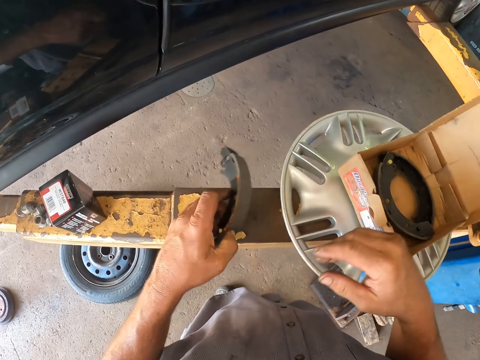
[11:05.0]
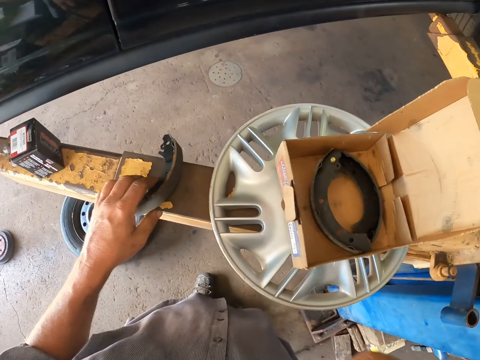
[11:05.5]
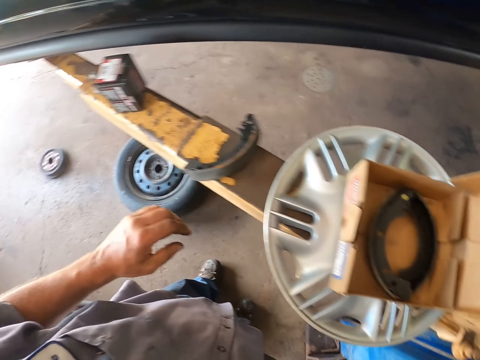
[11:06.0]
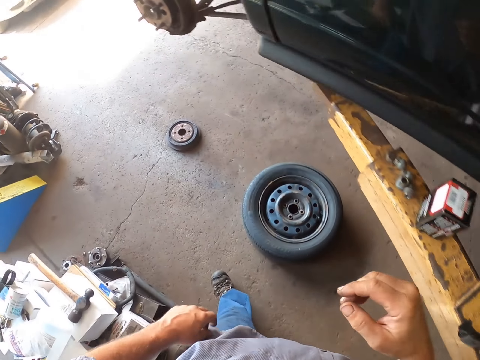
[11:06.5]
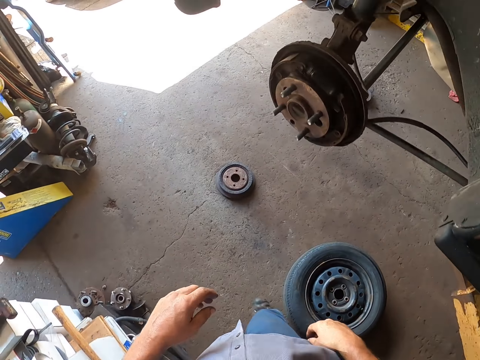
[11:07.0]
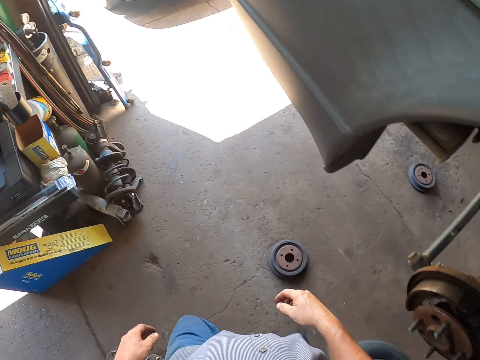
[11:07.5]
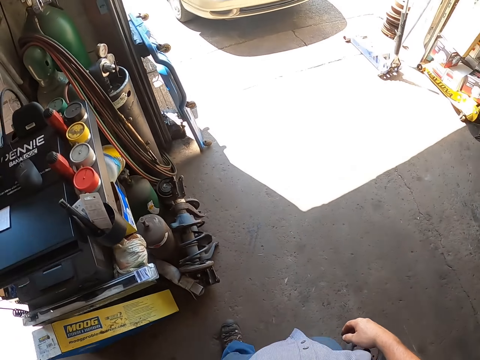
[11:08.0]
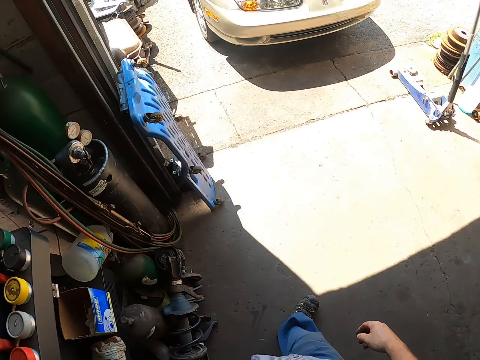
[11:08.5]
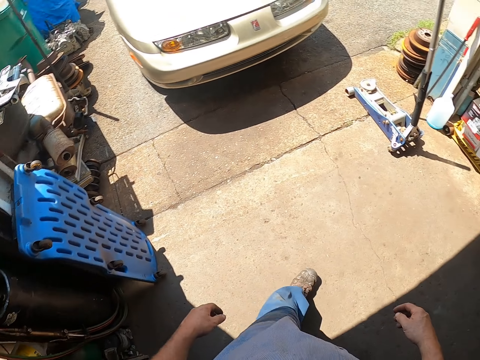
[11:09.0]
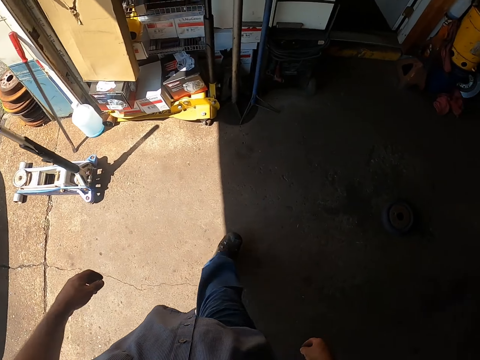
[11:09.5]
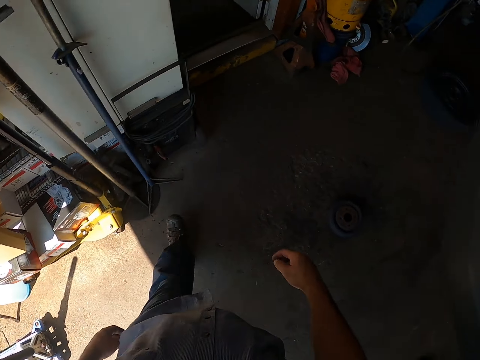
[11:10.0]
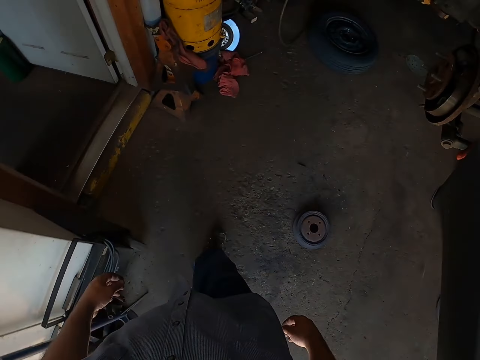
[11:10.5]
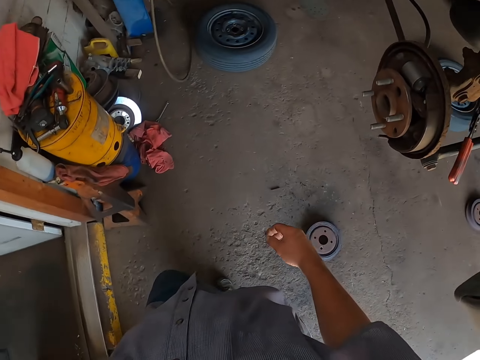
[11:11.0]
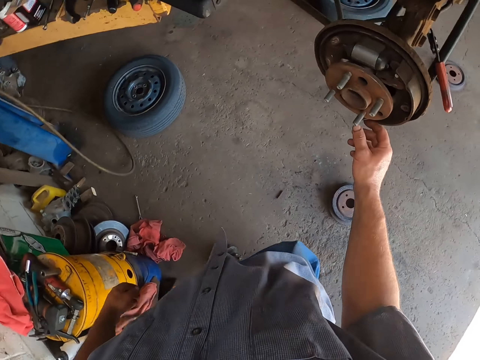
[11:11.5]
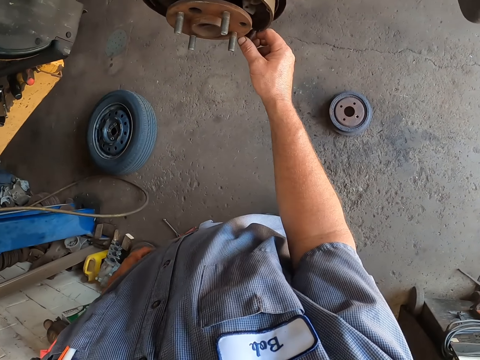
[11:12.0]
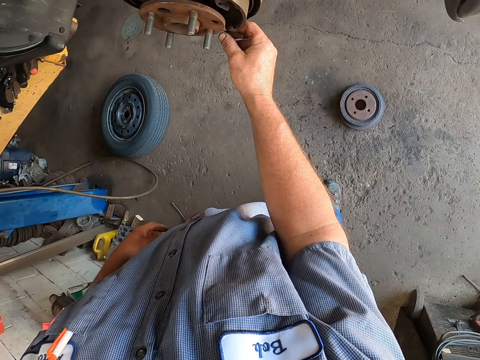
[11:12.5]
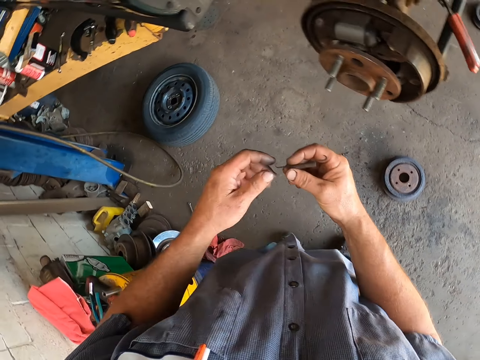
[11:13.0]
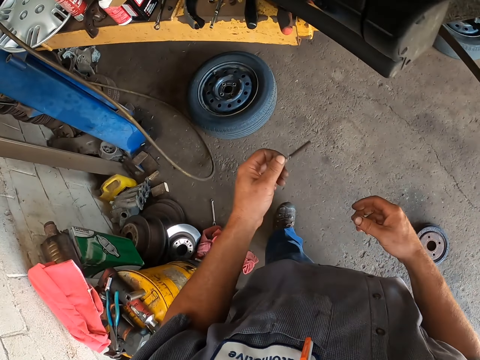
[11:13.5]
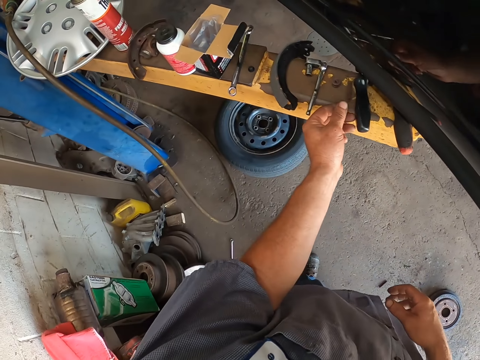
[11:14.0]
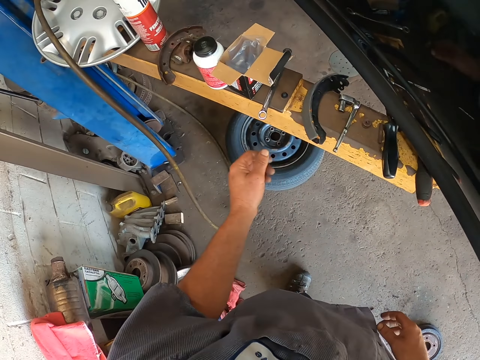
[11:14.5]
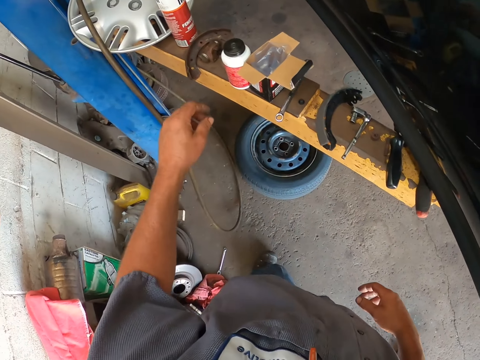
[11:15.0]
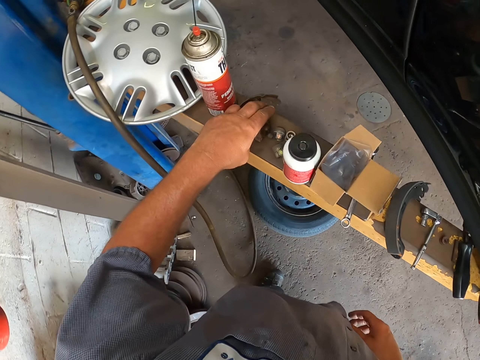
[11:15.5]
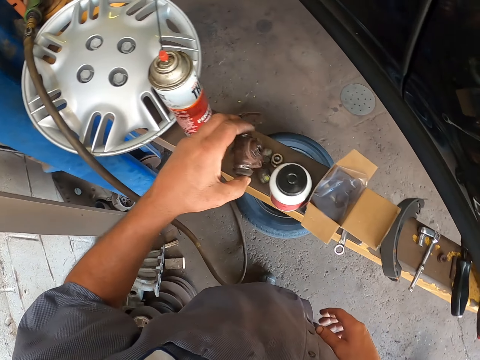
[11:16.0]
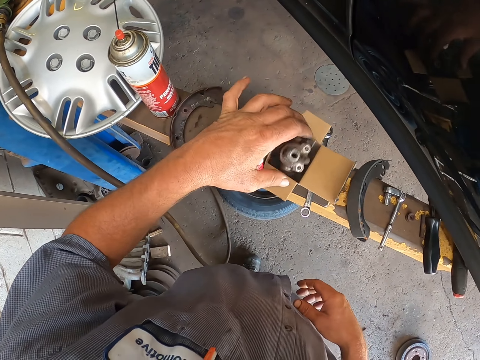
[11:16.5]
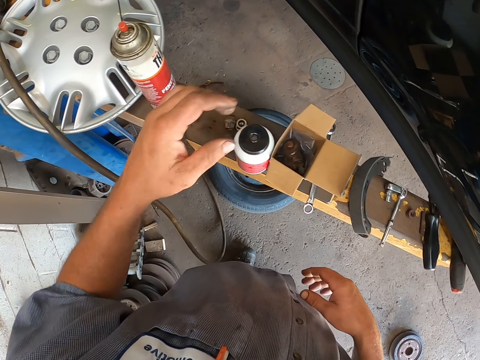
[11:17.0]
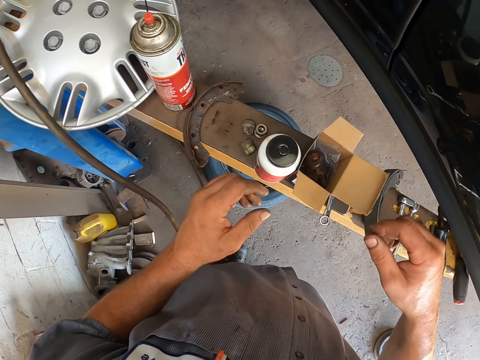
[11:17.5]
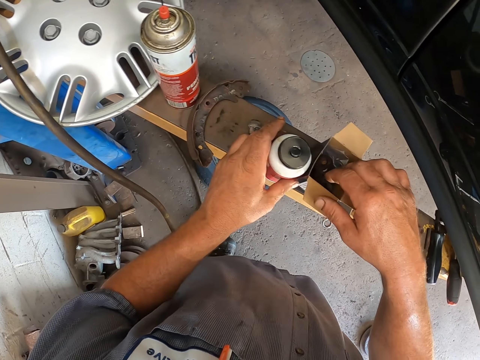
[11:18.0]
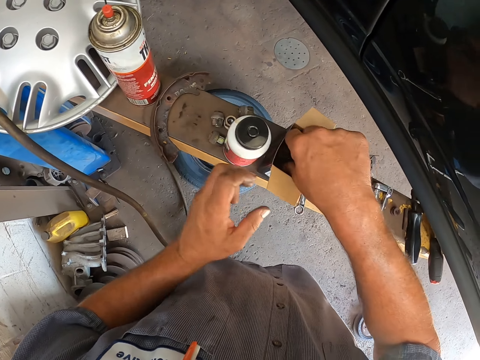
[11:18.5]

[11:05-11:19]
The camera wearer puts something on the wood. They walk around. They remove a bolt from the hub of the car, transfer the bolt to the left hand, and put a screw nut on the metal surface. They pick a nut lock from the metal surface and put the nut lock in a box. They put something on the wood. They move the can on the metal surface.

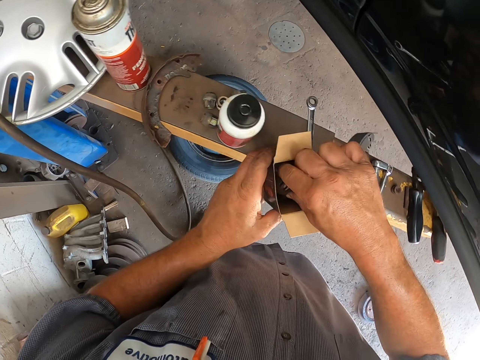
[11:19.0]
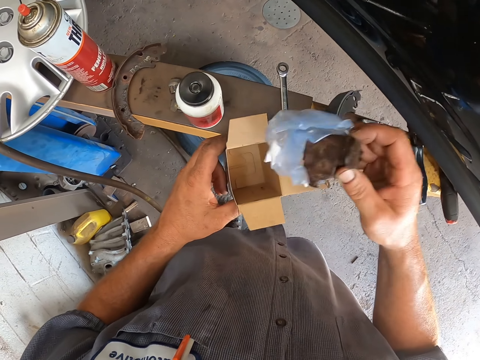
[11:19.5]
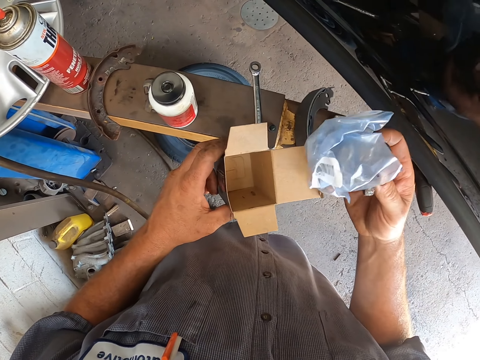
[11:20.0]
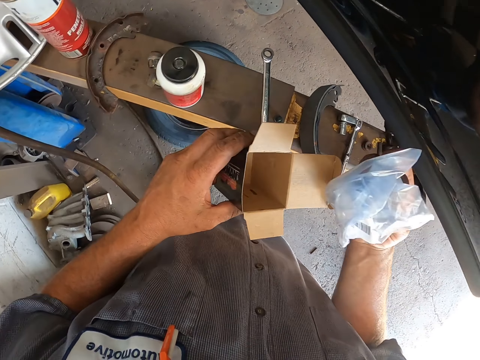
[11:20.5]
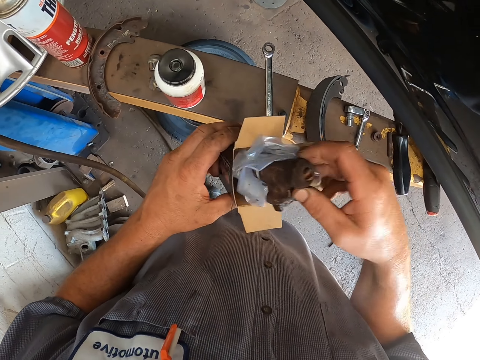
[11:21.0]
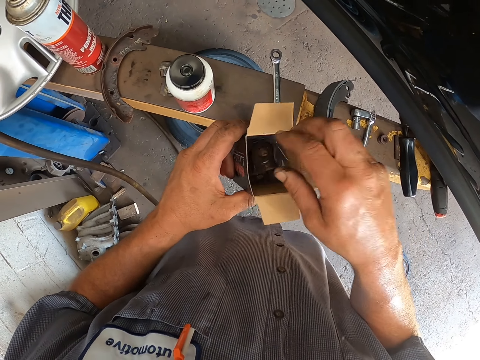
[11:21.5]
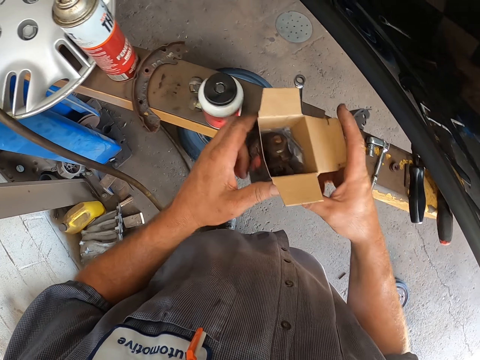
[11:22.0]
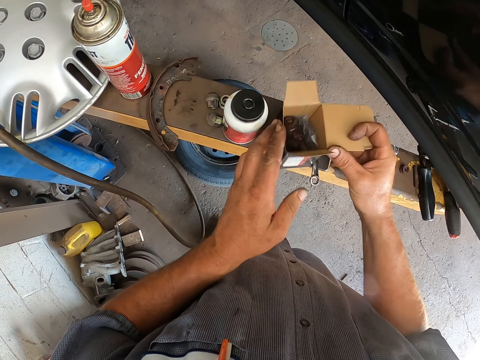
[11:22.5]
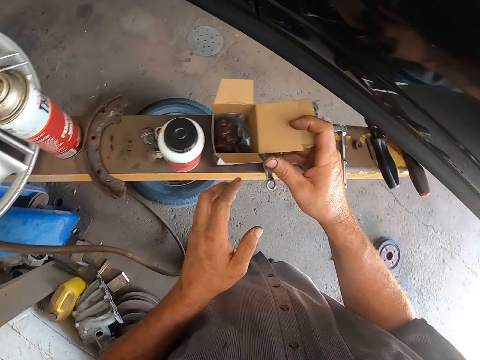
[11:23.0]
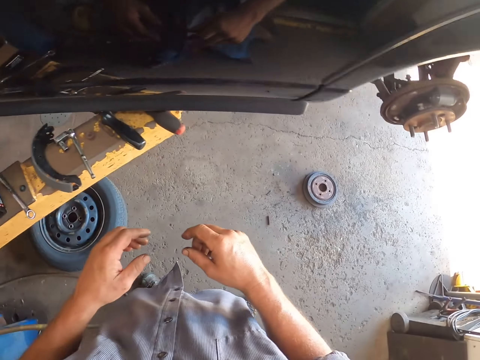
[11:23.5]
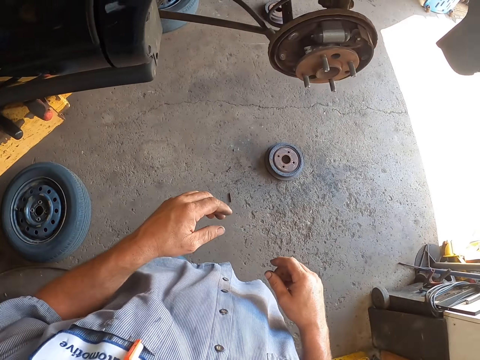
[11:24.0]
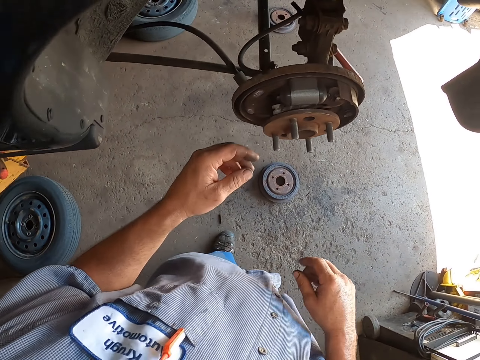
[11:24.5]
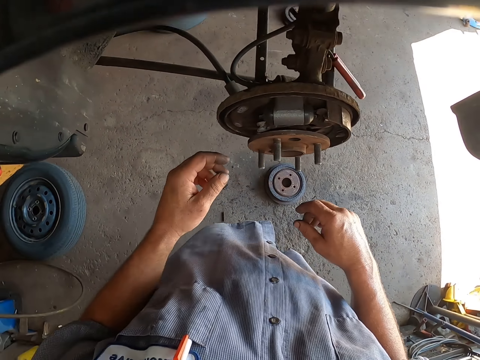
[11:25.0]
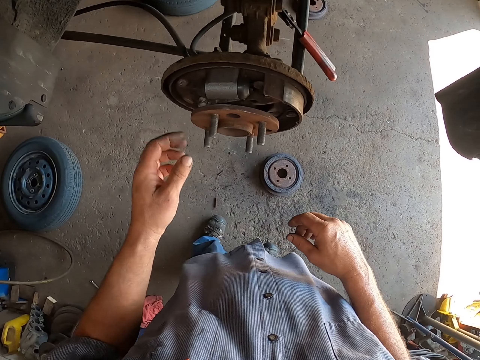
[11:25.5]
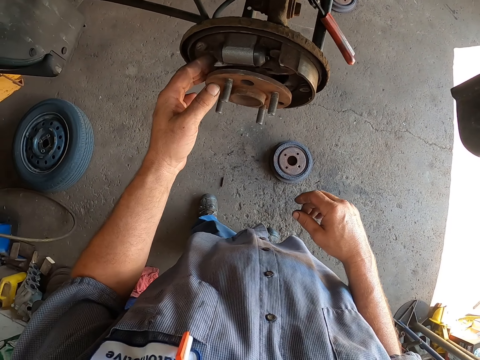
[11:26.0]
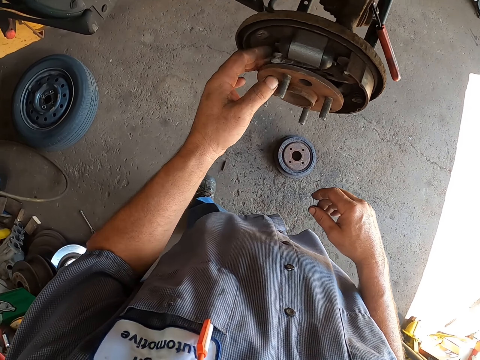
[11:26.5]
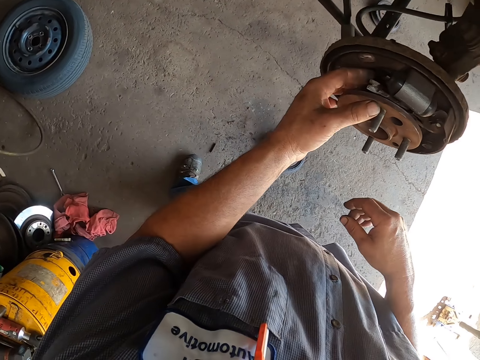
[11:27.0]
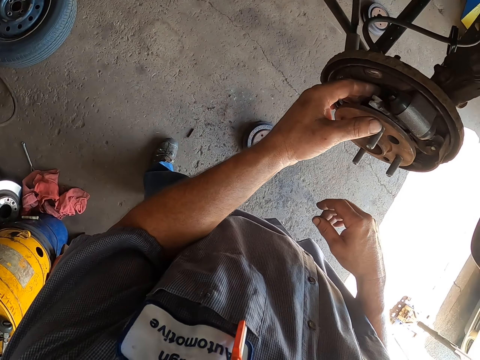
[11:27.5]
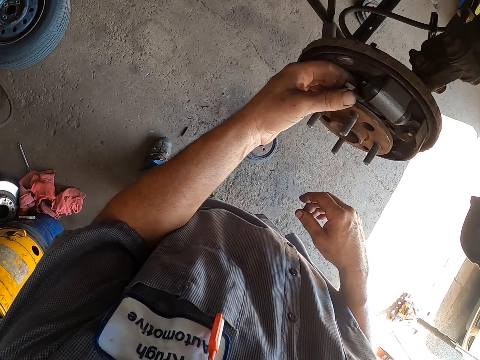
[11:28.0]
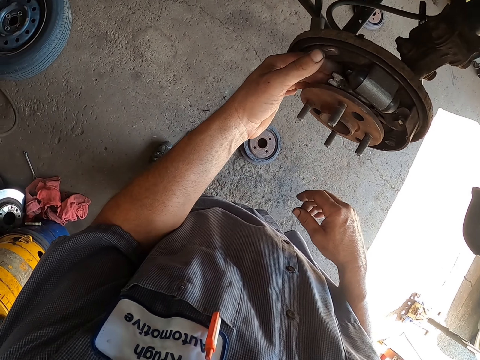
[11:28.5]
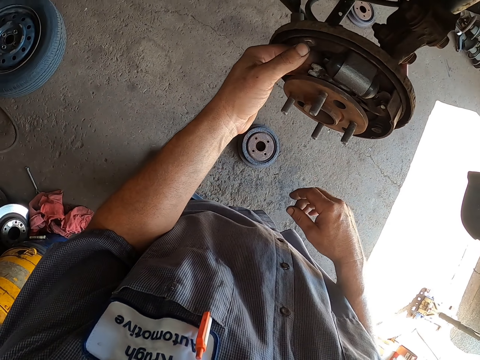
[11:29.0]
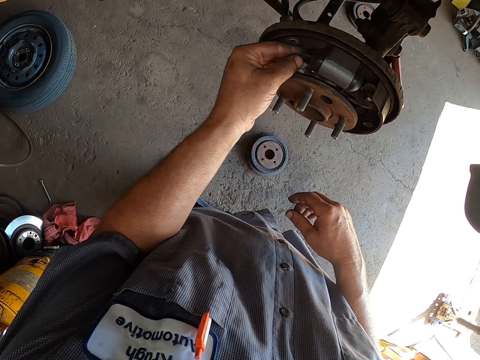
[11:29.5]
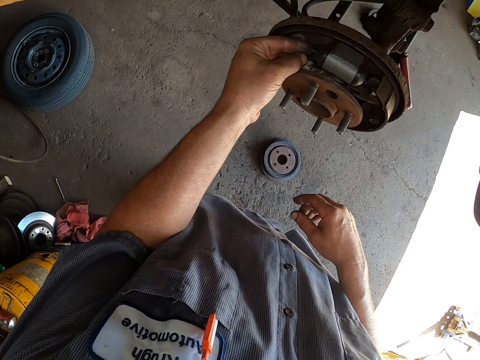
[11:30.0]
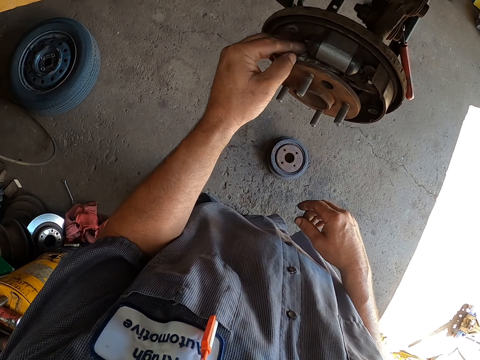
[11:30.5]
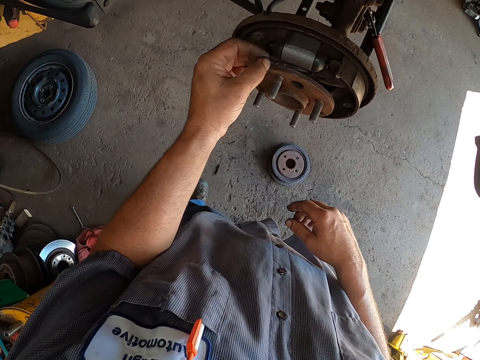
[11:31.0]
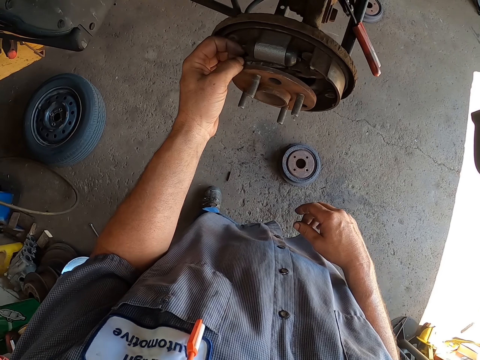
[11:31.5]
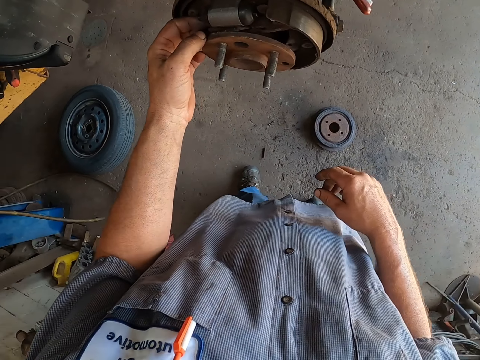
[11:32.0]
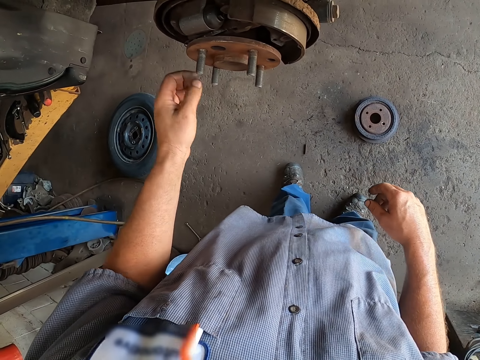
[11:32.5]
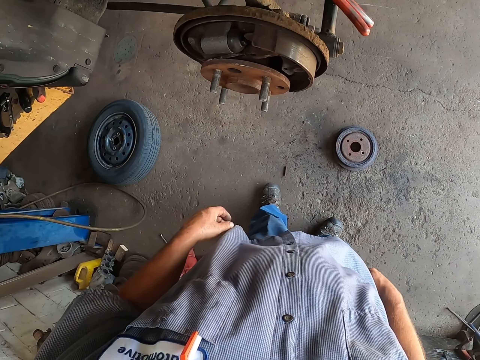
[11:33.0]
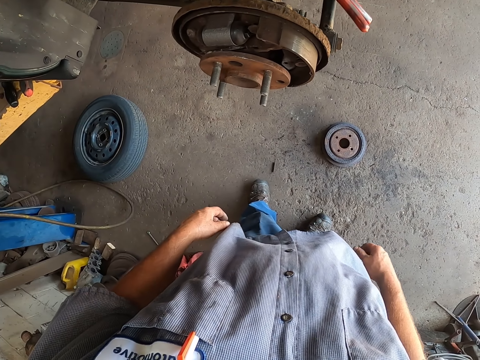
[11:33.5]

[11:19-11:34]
The camera wearer picks a nut lock from the box and looks inside the box. They put the nut lock in the box. They put the box on the metal surface and walk around. They touch the hub of the car. They touch the vehicle.
